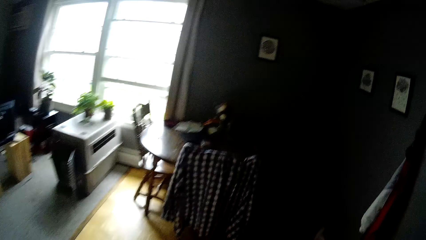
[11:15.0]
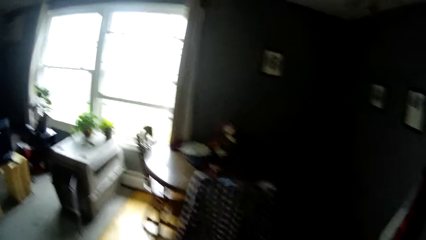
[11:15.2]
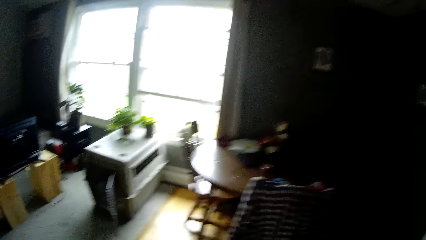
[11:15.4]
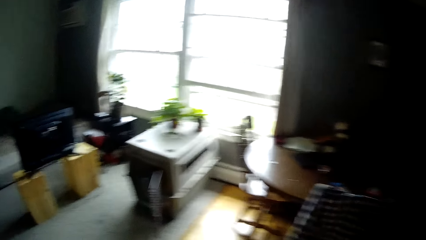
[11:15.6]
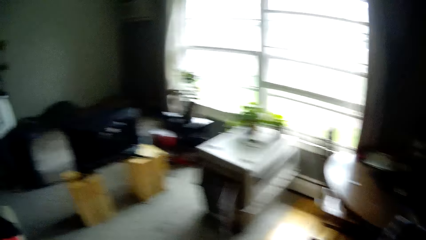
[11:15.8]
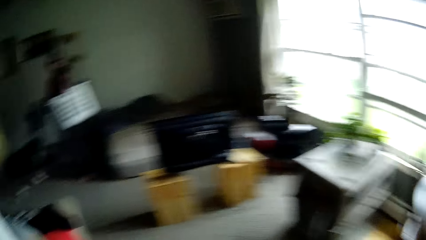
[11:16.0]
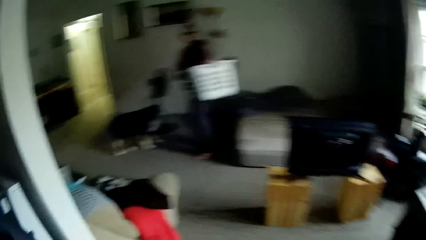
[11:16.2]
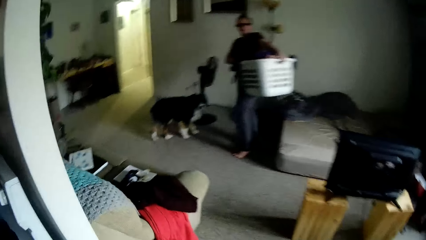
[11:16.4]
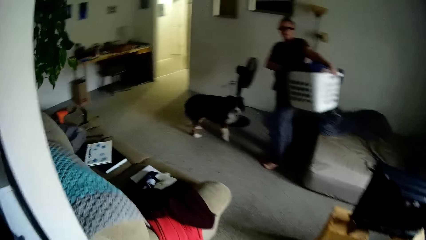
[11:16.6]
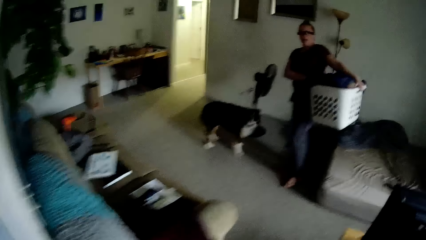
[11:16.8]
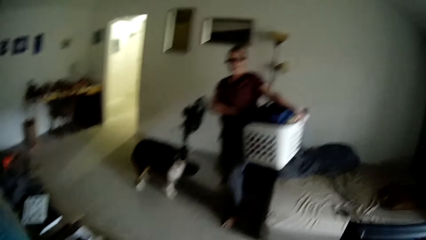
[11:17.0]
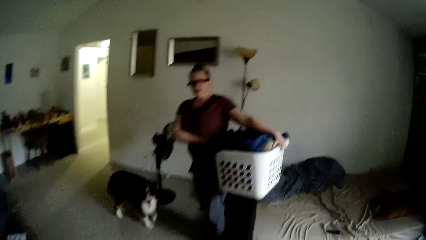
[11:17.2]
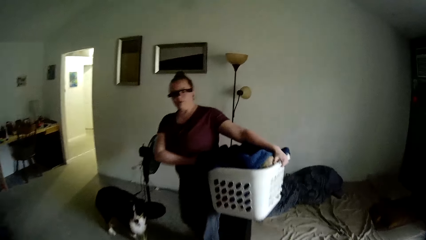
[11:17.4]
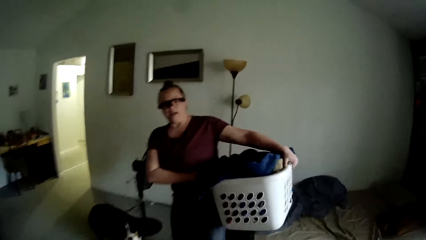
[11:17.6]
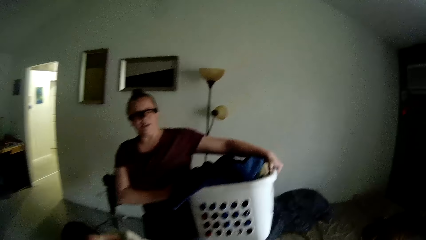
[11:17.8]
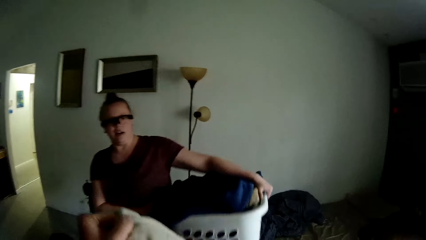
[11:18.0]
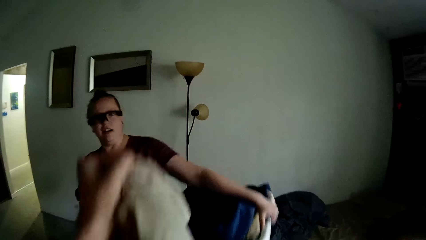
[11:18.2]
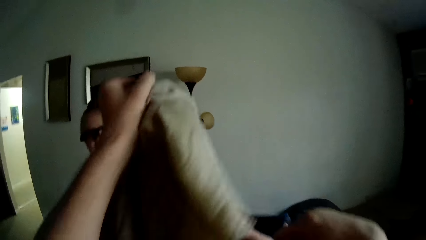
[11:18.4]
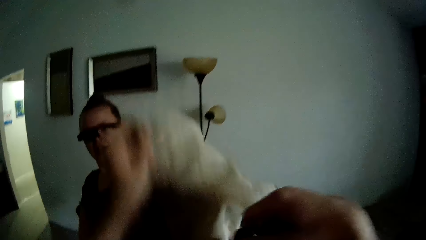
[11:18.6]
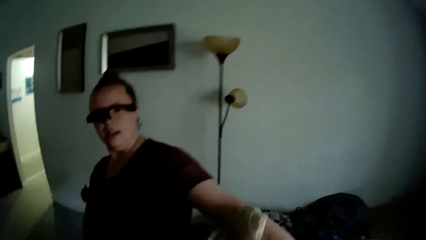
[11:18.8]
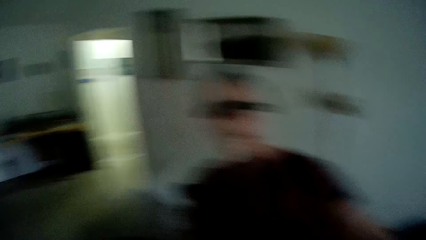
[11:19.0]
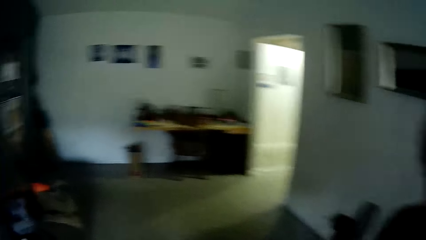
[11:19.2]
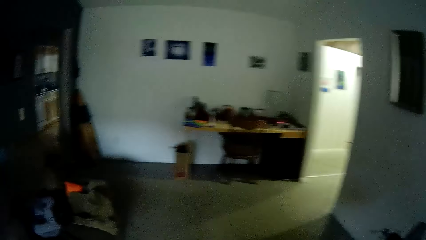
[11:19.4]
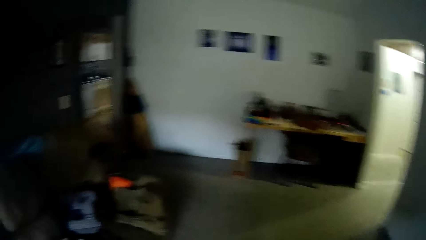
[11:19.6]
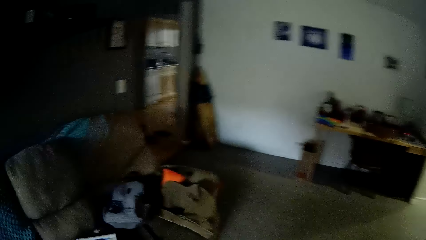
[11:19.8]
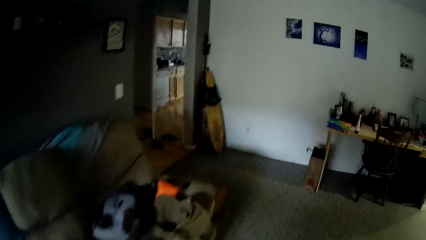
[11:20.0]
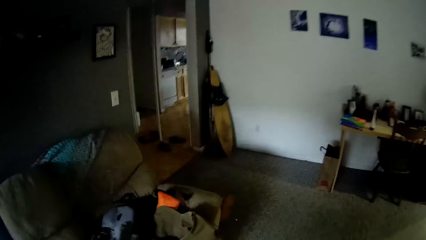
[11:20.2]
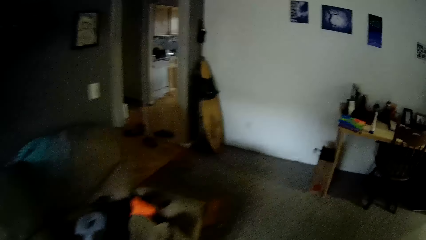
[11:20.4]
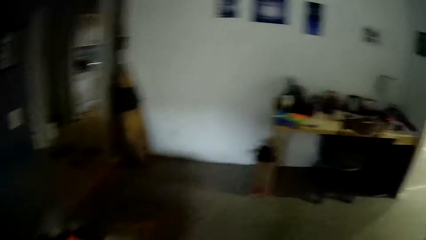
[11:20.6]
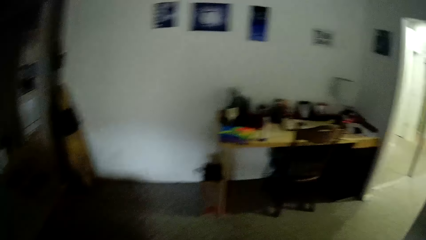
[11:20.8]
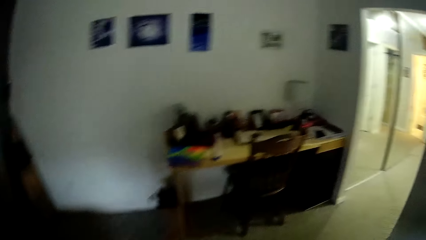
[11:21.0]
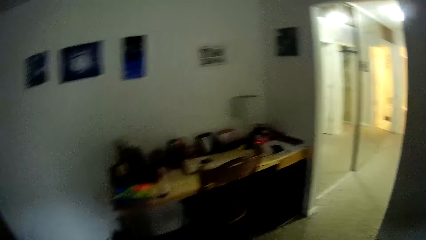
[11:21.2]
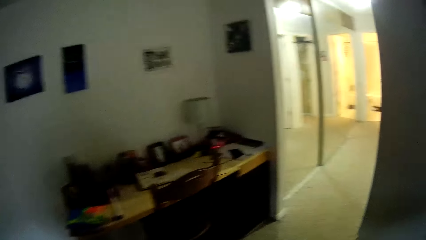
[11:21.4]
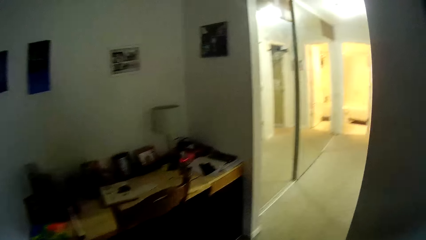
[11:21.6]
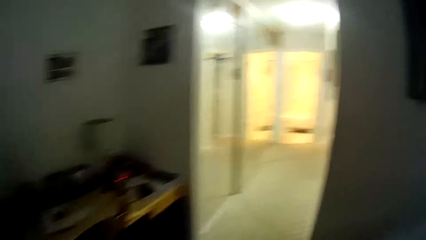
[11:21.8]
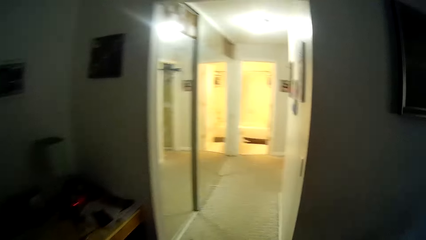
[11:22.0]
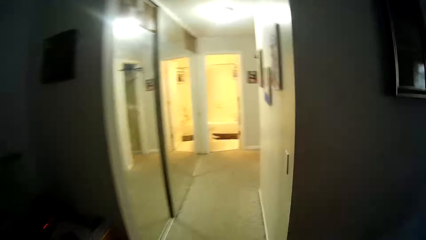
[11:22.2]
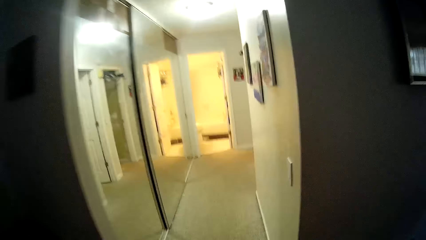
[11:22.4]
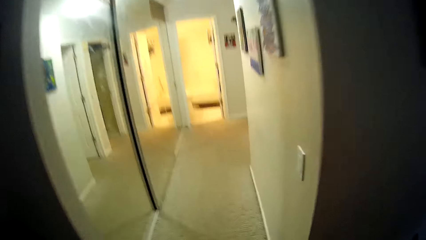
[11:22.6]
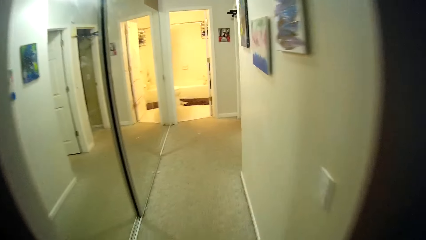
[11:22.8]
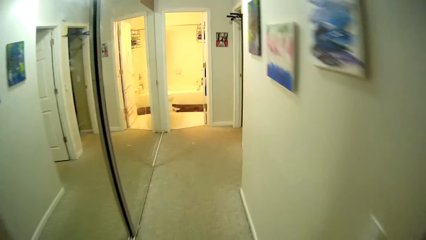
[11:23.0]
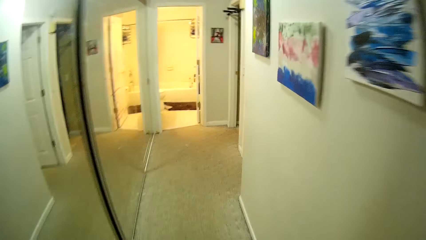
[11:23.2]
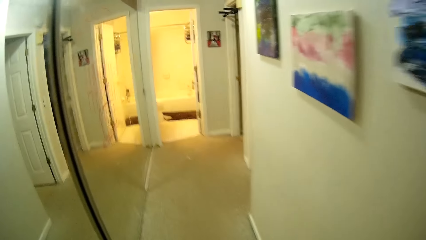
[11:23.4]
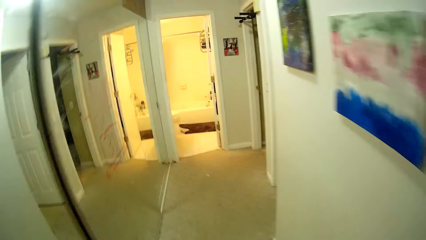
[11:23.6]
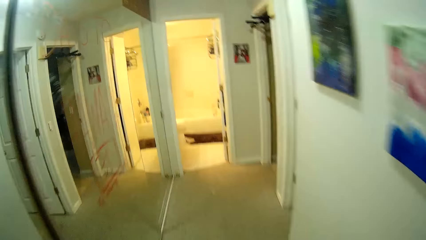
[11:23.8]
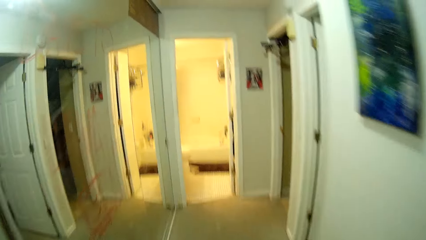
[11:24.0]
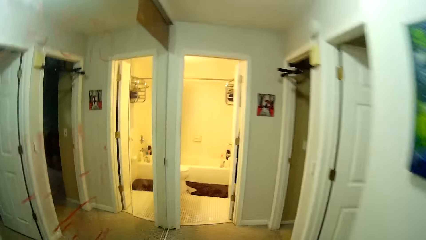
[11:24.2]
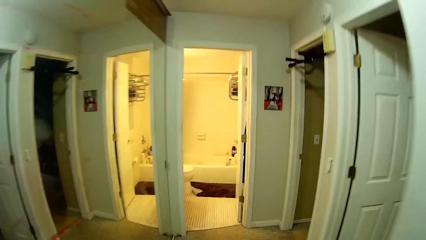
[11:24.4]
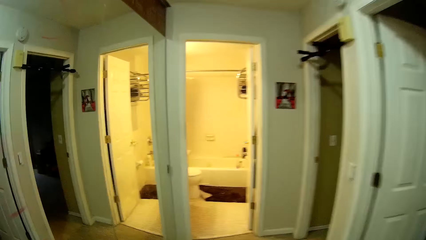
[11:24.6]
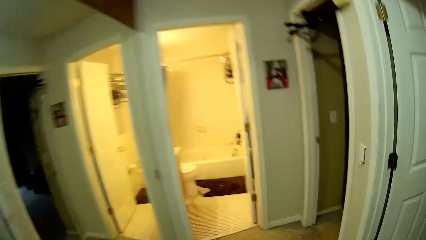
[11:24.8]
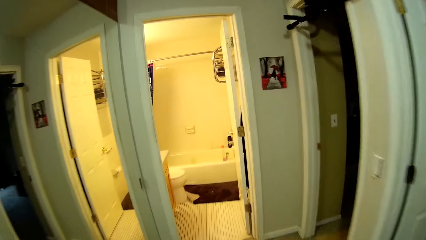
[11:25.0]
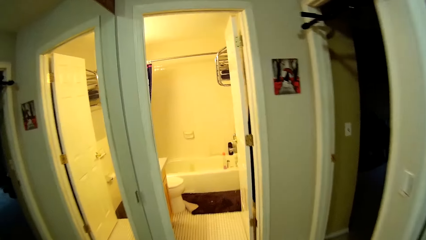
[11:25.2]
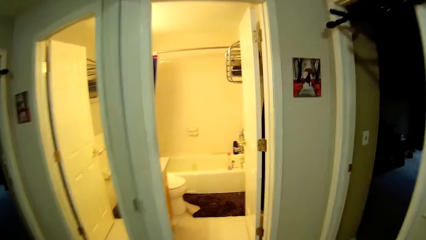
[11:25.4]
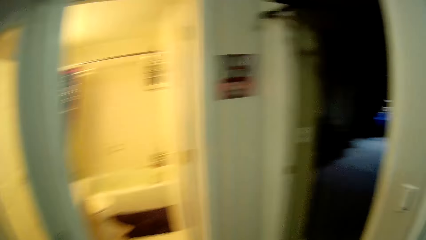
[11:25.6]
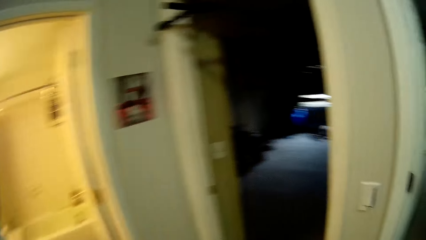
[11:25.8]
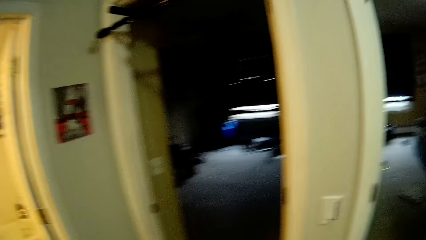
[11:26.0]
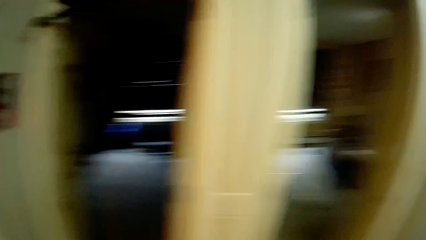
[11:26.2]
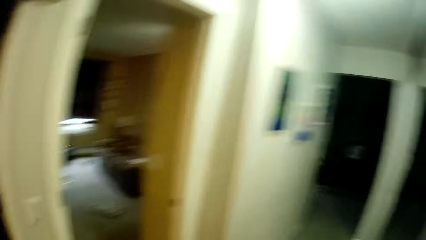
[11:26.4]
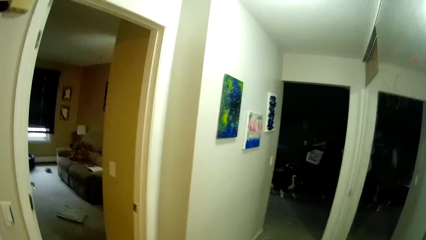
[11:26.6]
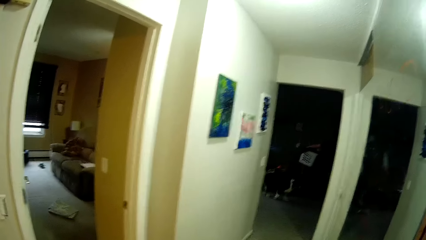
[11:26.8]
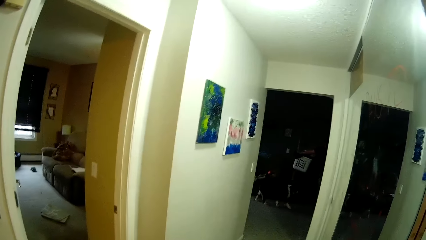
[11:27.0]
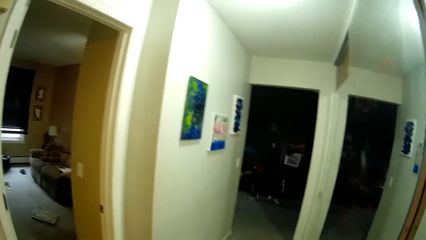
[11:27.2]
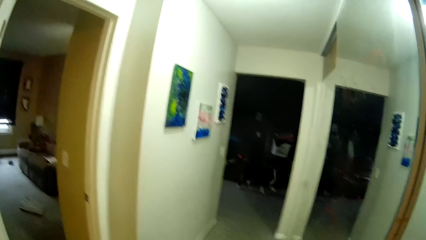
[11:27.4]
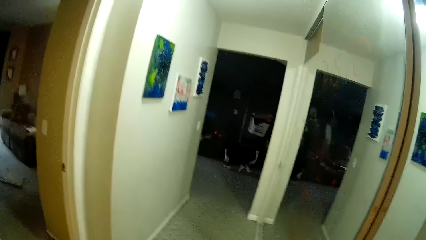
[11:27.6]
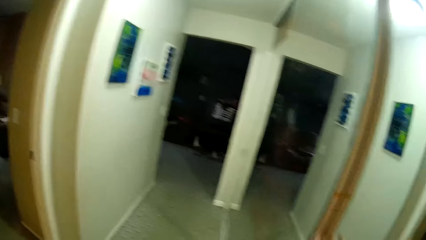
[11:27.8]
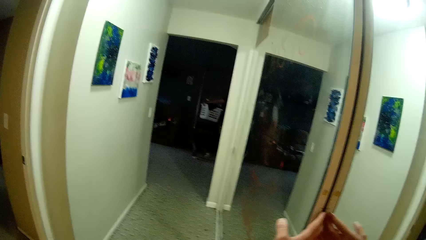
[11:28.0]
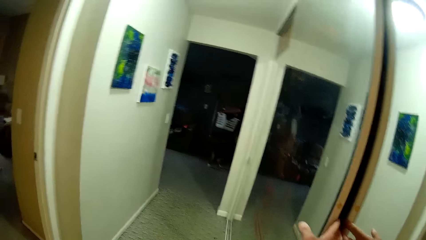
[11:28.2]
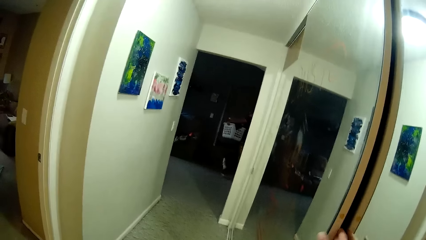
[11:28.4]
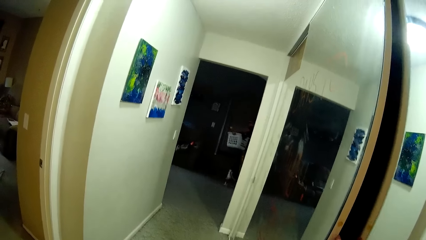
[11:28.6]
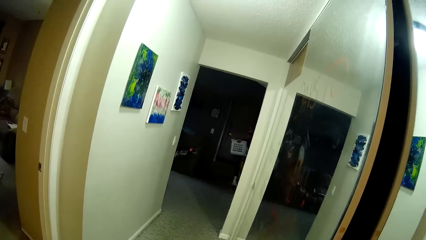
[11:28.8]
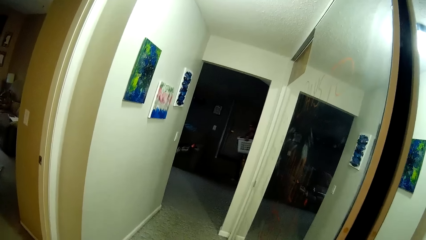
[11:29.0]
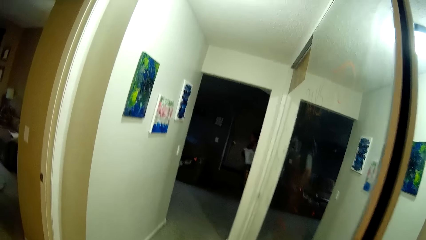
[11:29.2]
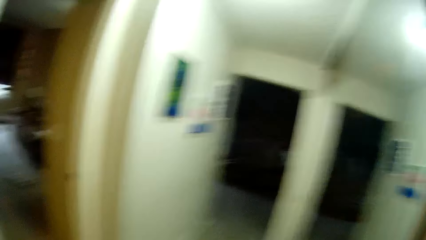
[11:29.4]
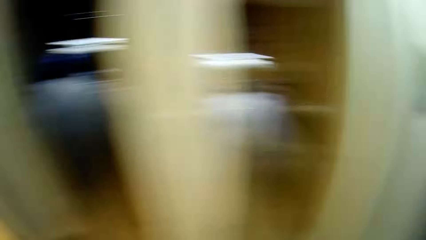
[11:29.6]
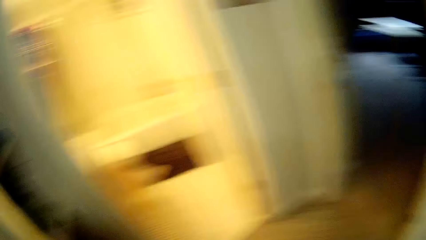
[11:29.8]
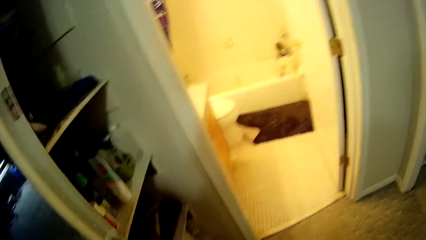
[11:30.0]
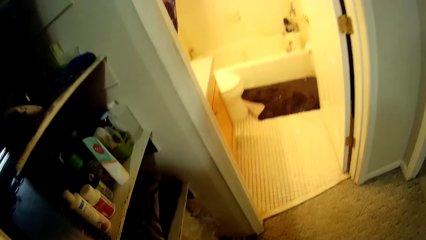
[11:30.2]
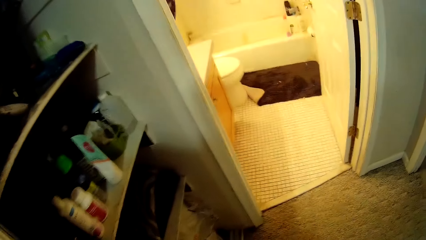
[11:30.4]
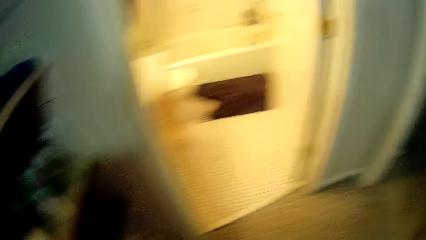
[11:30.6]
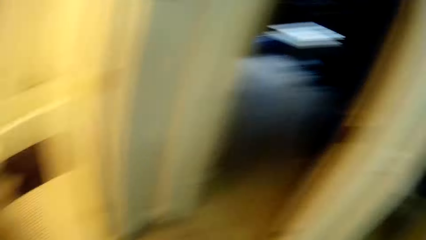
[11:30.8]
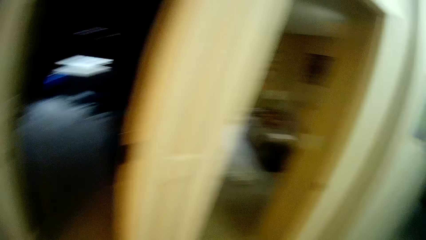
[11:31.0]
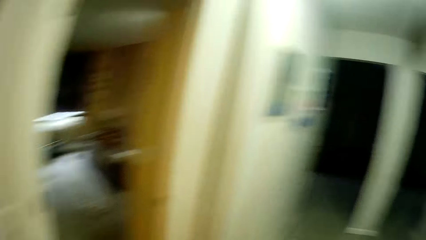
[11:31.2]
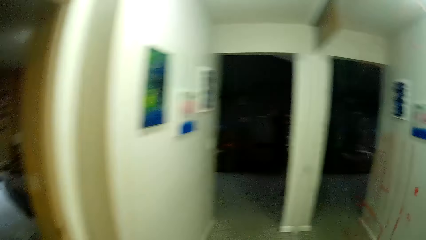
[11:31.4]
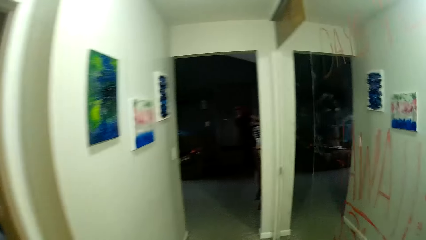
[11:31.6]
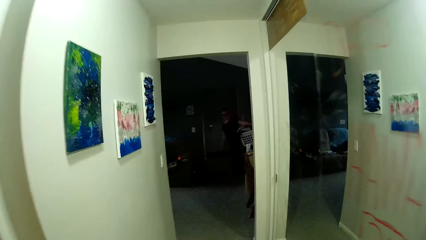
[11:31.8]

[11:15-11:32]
The camera wearer talks to a lady. He drops a cloth in the cloth pile in the basket with his left hand. He walks into the corridor from the bedroom. He opens a wardrobe with his left hand.
